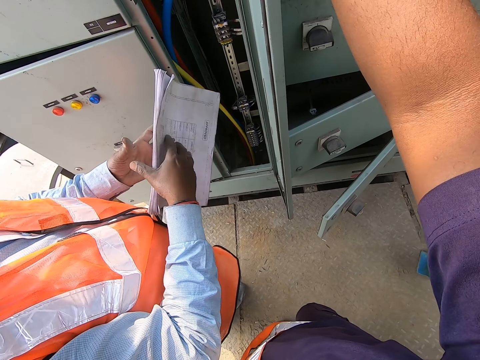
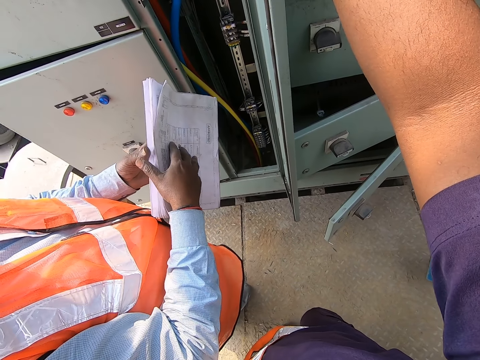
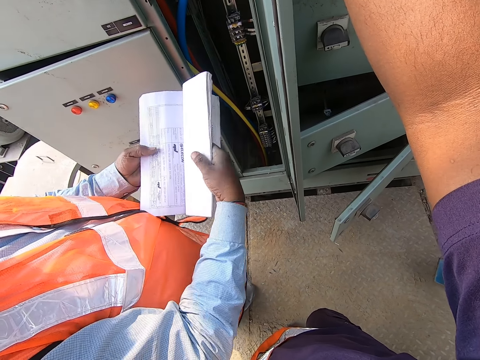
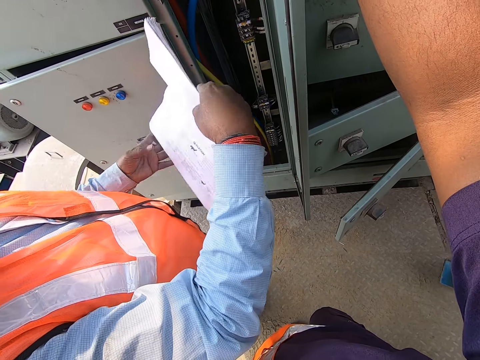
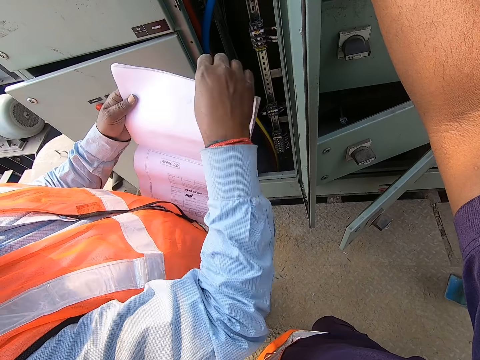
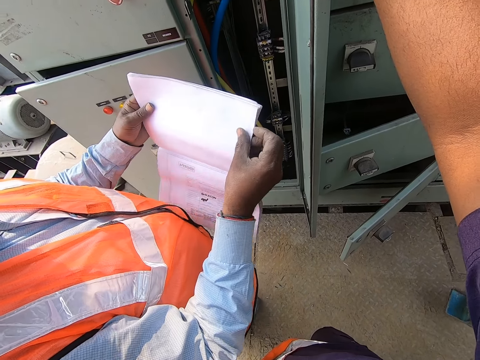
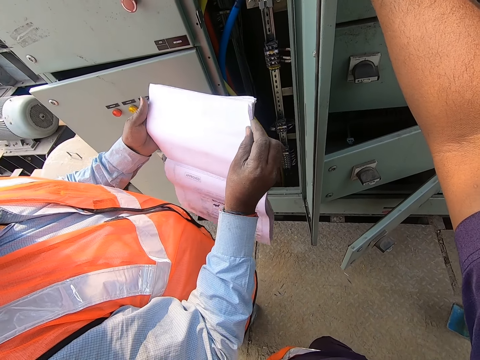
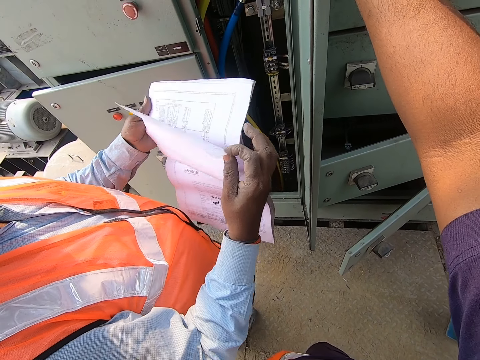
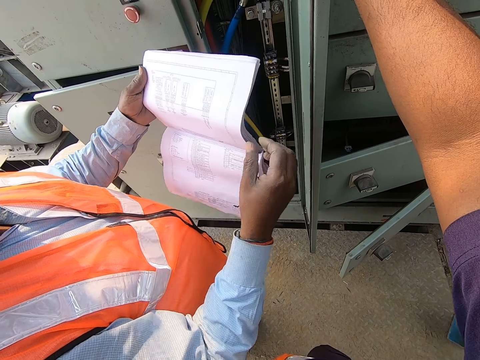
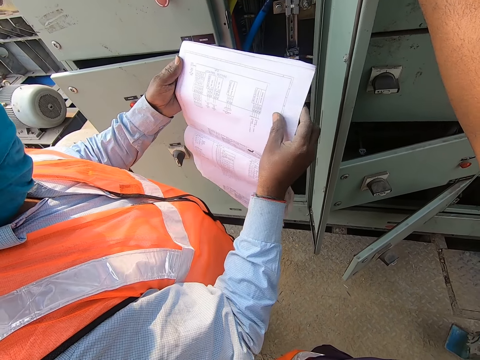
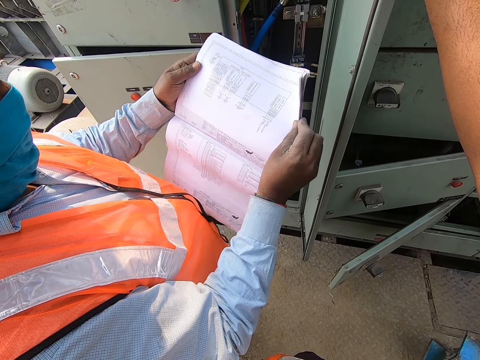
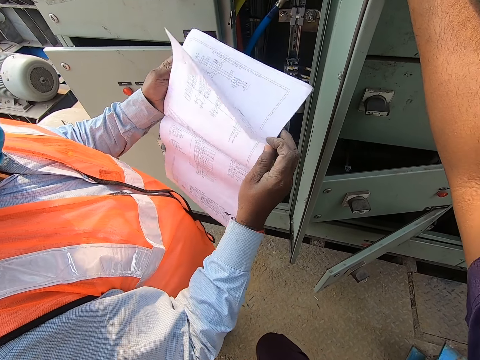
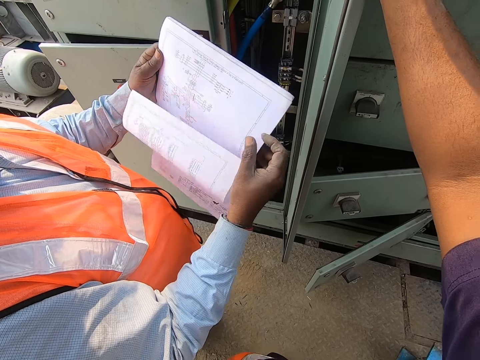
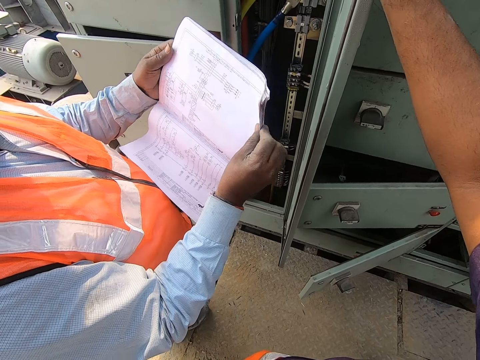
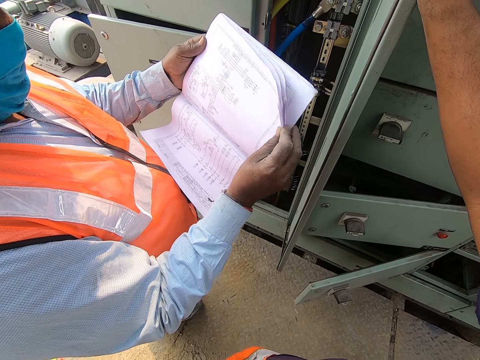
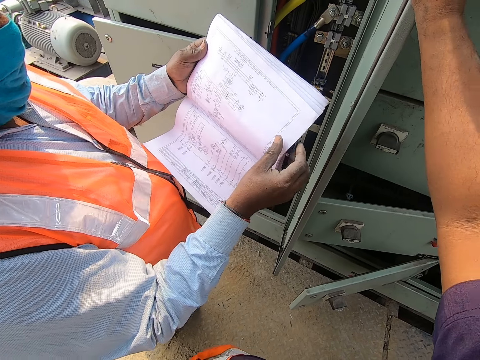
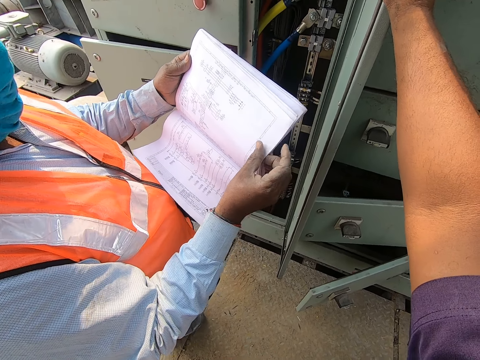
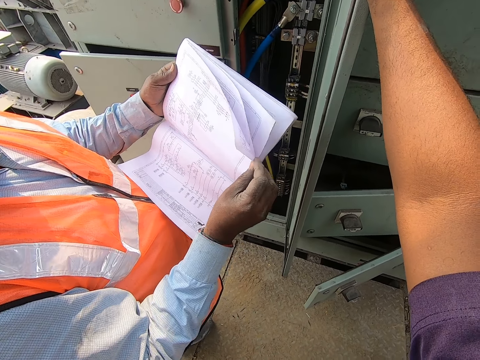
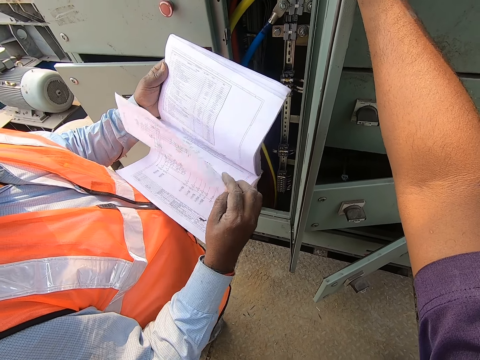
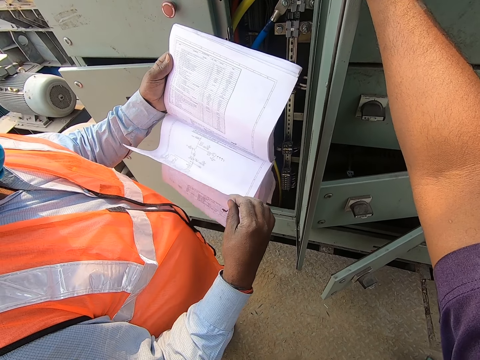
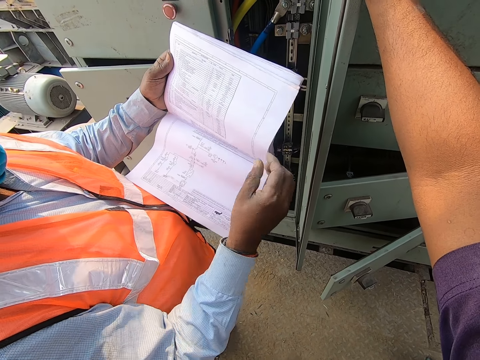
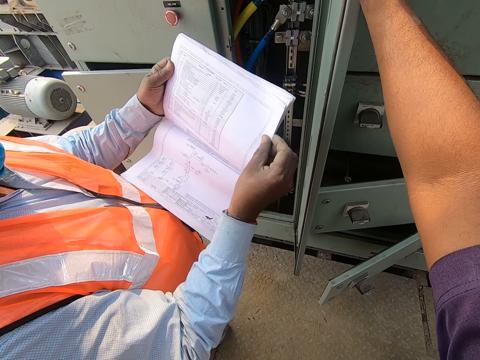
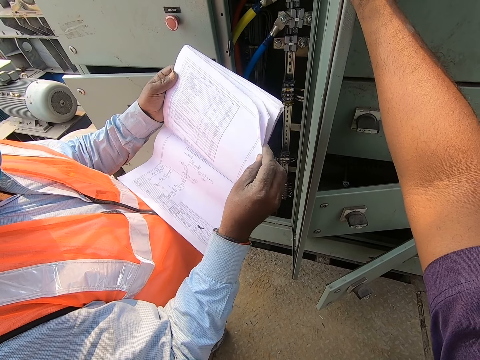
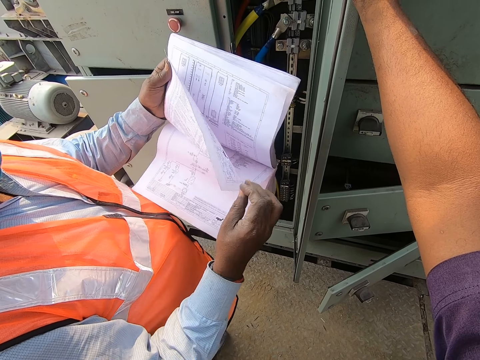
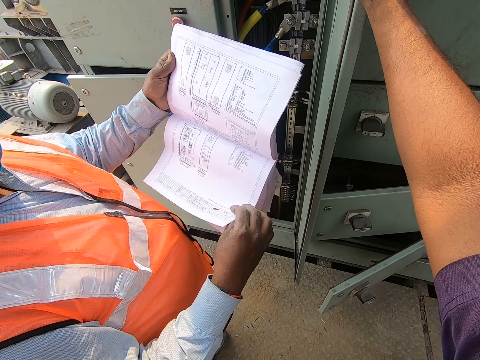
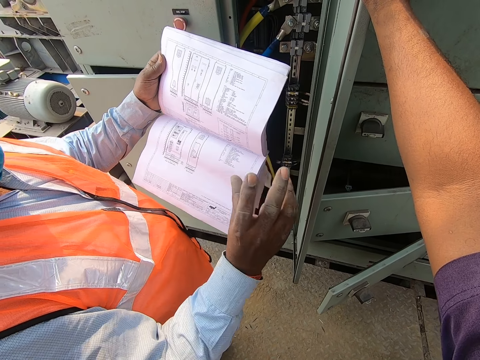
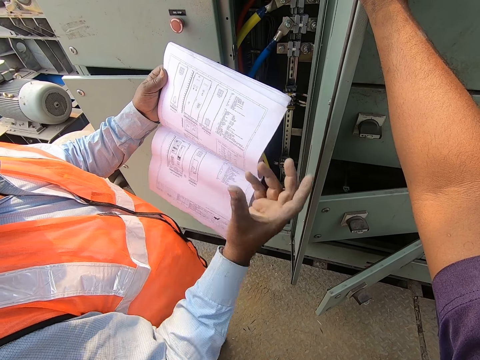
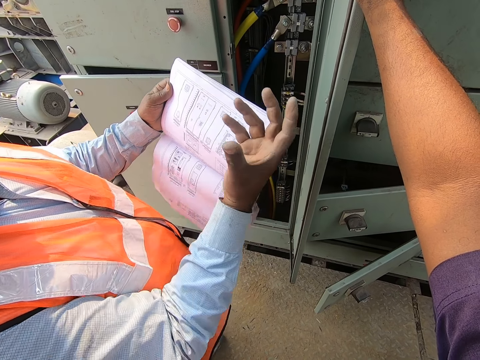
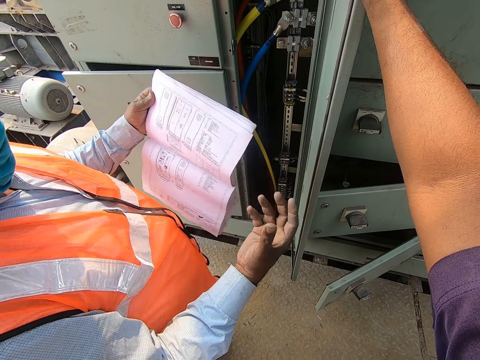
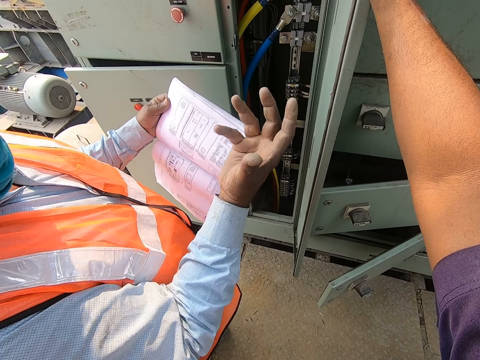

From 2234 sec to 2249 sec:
The man opens the book with both hands. The man adjusts the book with both hands. The man opens the book in his left hand with his right hand. The man holds the book with both hands. The man opens the book in his left hand with his right hand. The camera wearer converses with the man.

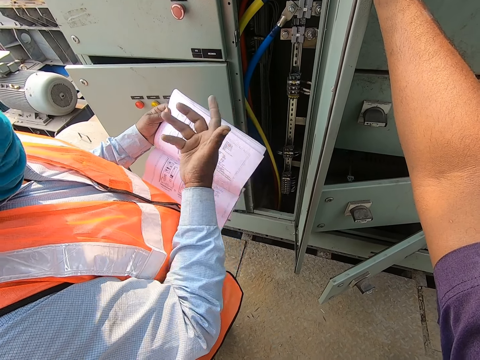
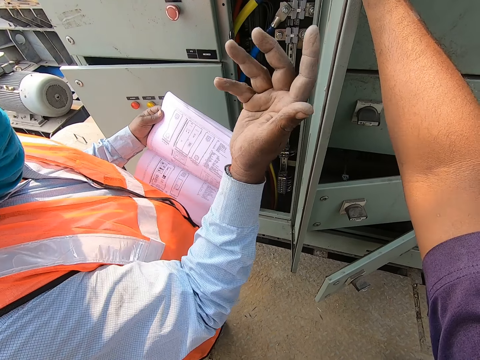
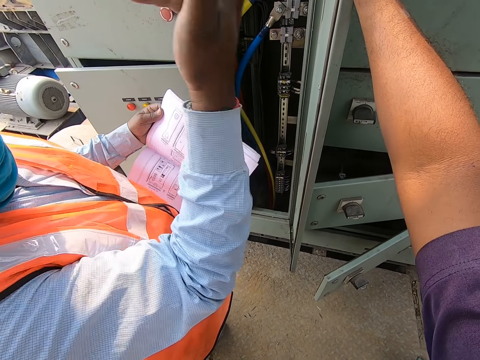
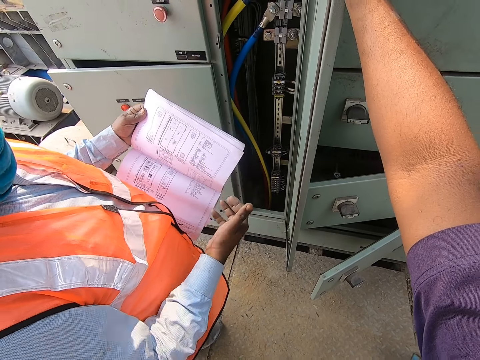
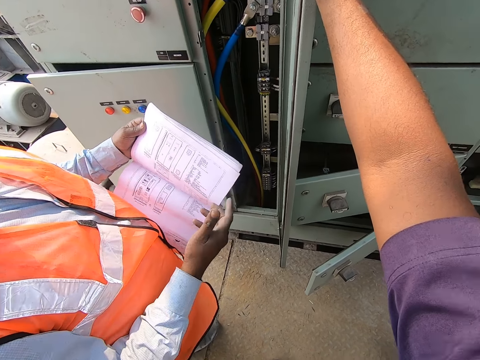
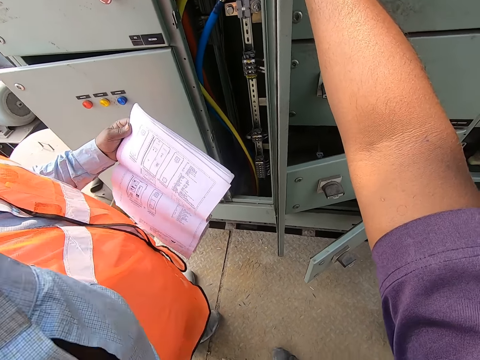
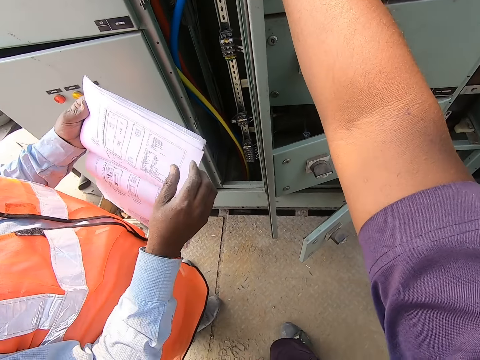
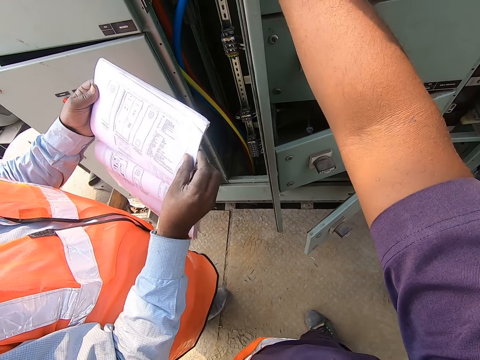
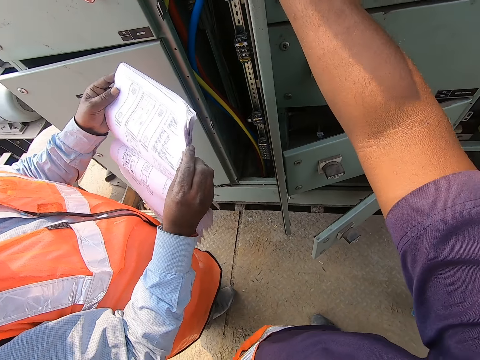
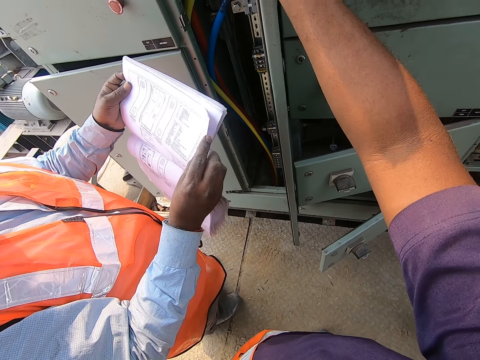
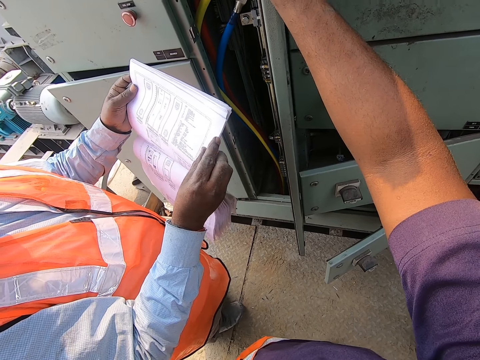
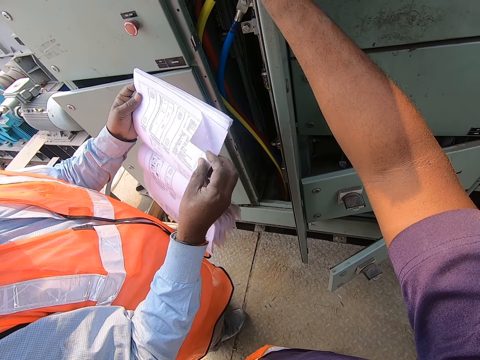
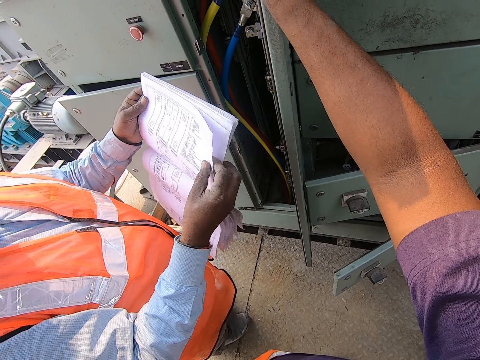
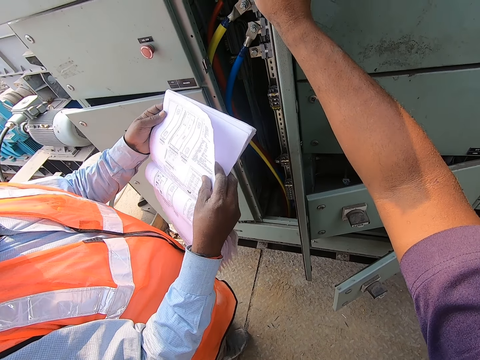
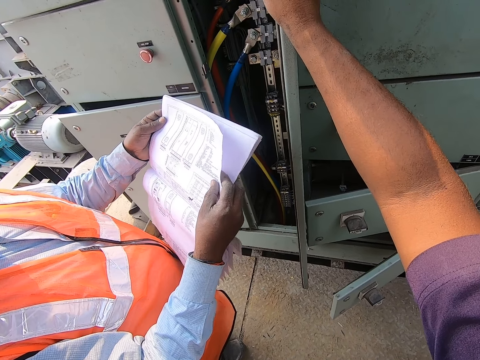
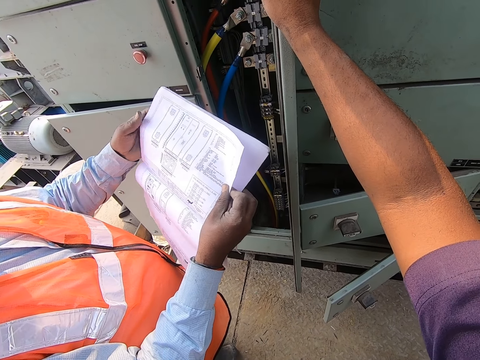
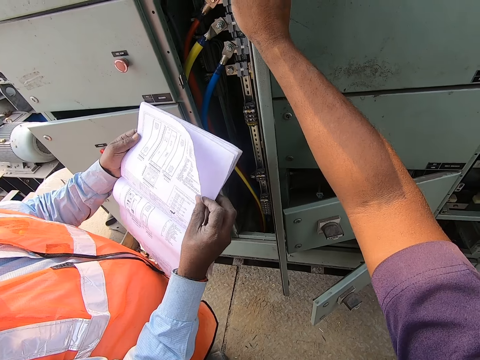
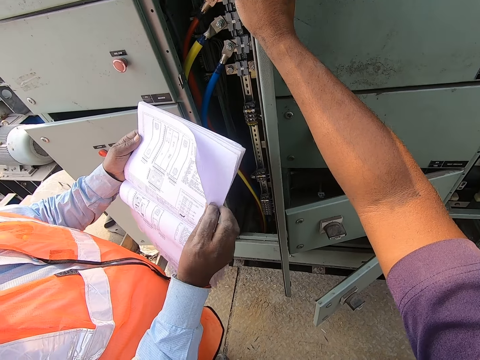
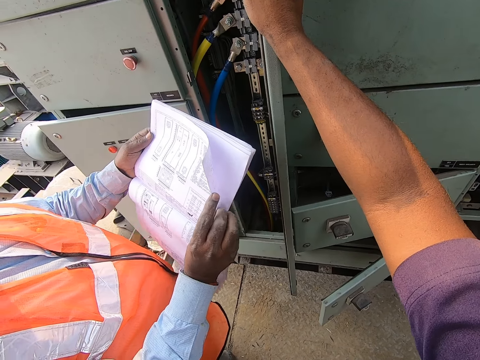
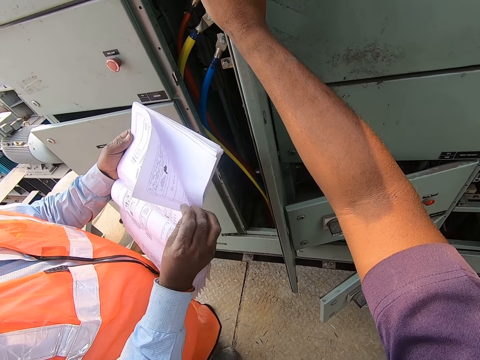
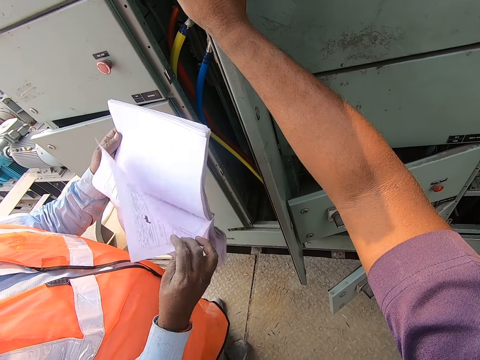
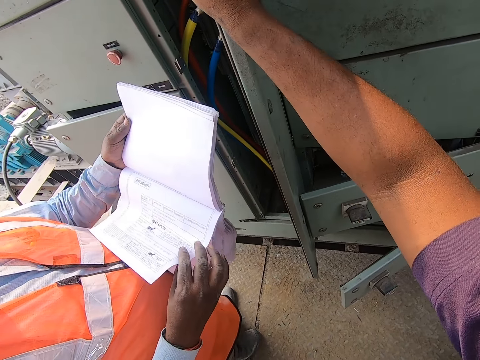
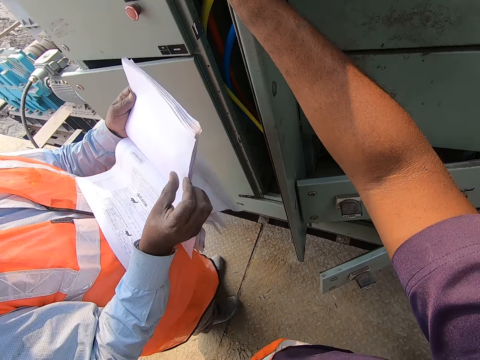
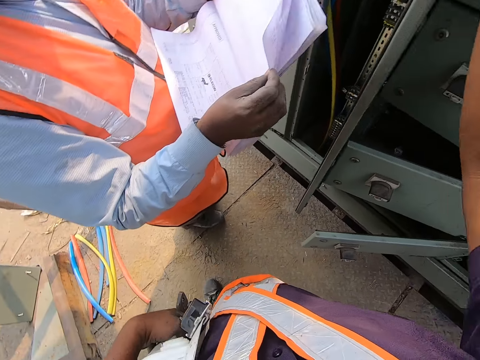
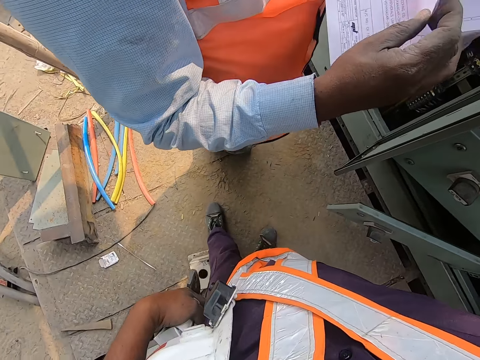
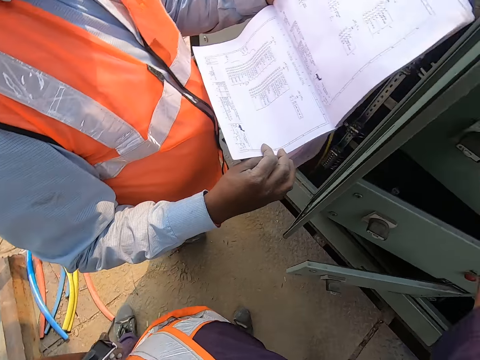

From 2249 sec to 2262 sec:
The man holds the book with both hands. The man opens the book in his left hand with his right hand. The camera wearer talks to the man.
